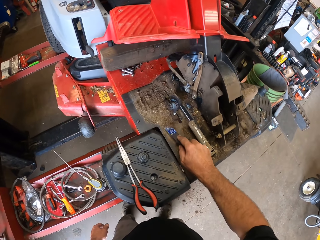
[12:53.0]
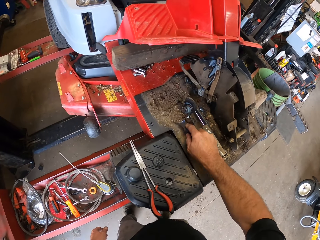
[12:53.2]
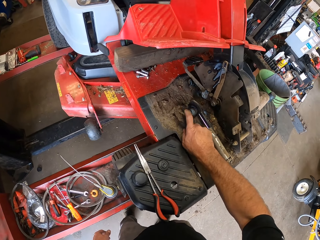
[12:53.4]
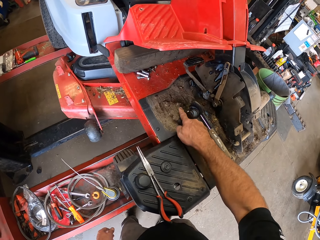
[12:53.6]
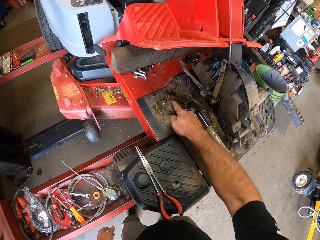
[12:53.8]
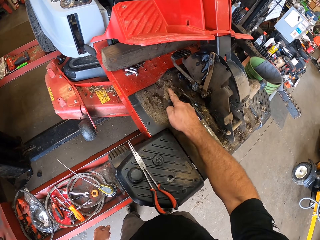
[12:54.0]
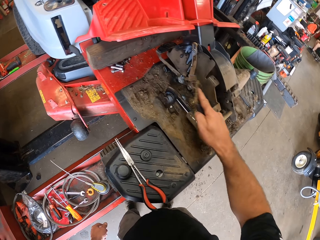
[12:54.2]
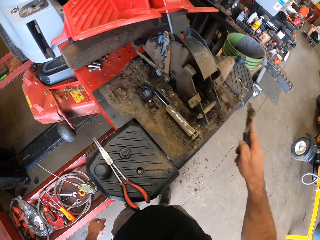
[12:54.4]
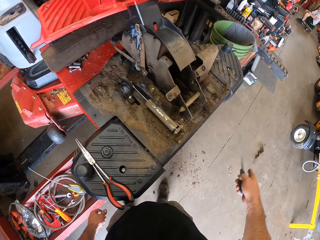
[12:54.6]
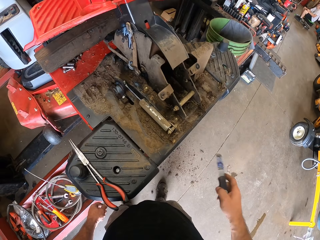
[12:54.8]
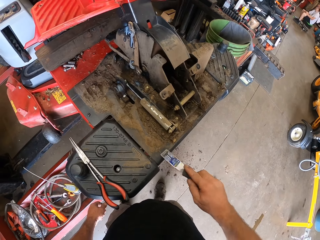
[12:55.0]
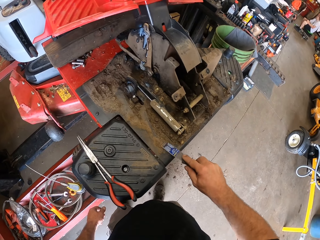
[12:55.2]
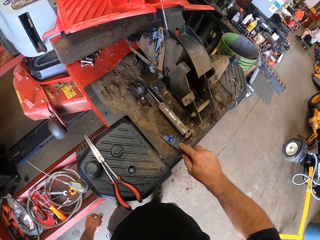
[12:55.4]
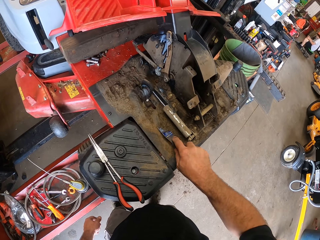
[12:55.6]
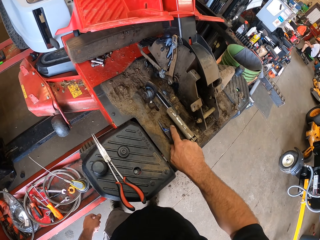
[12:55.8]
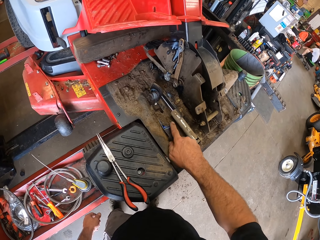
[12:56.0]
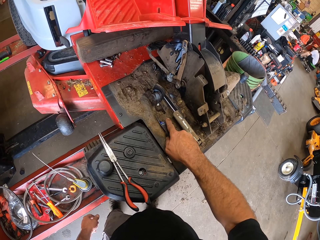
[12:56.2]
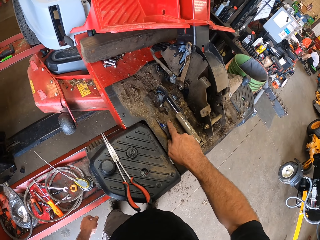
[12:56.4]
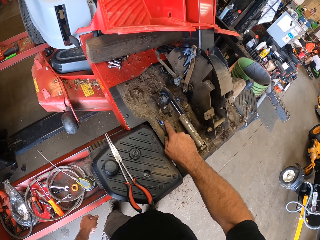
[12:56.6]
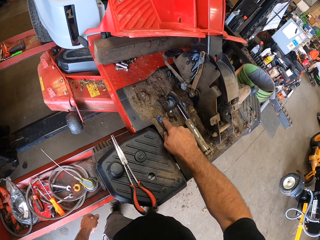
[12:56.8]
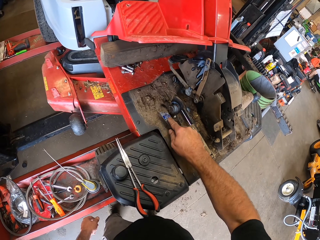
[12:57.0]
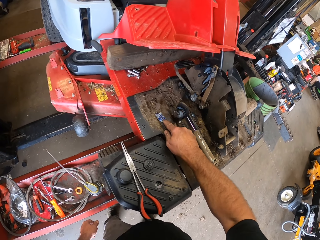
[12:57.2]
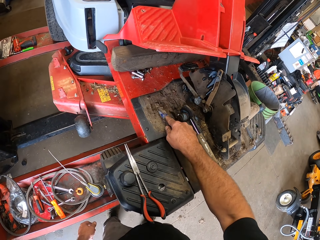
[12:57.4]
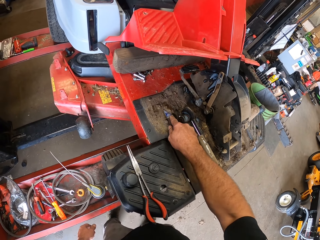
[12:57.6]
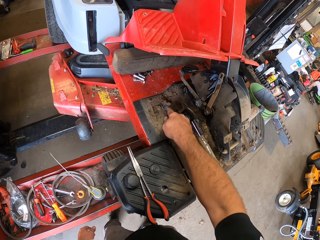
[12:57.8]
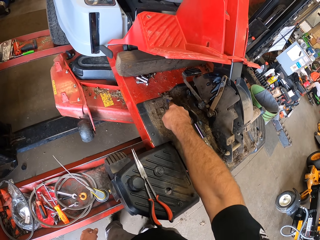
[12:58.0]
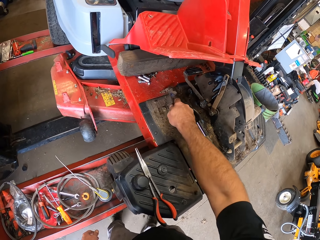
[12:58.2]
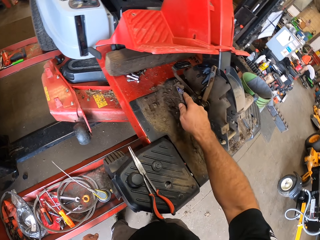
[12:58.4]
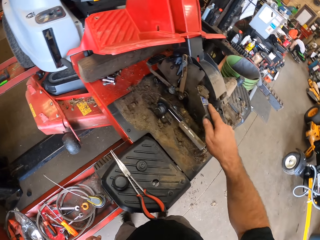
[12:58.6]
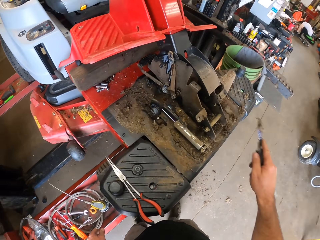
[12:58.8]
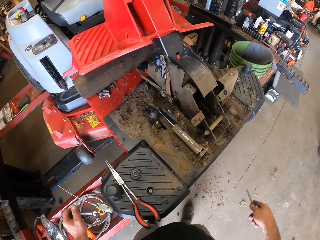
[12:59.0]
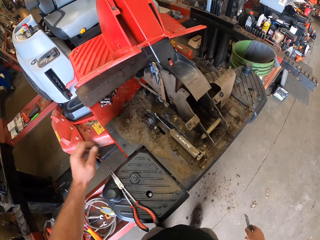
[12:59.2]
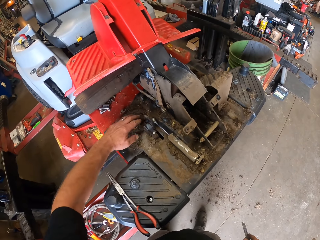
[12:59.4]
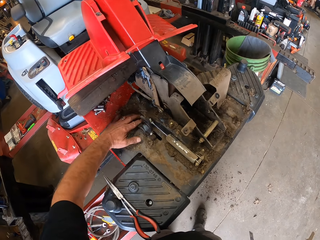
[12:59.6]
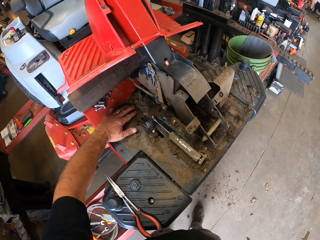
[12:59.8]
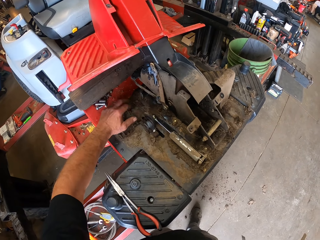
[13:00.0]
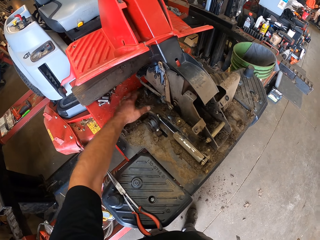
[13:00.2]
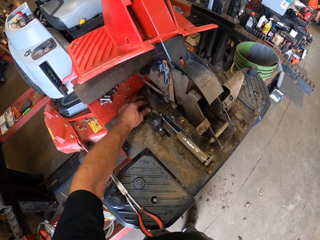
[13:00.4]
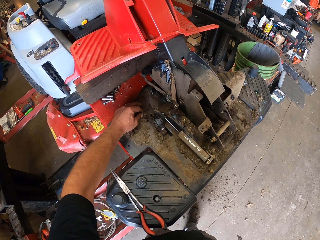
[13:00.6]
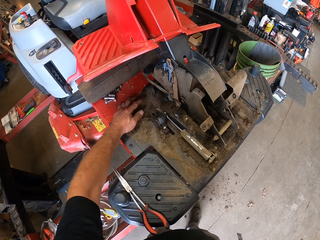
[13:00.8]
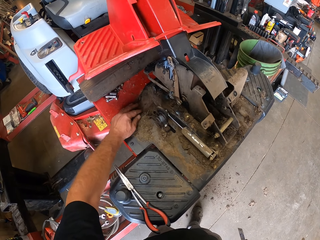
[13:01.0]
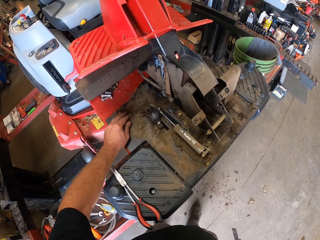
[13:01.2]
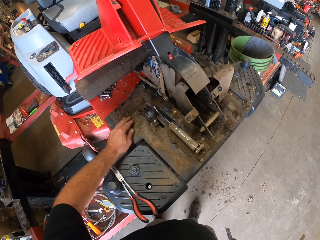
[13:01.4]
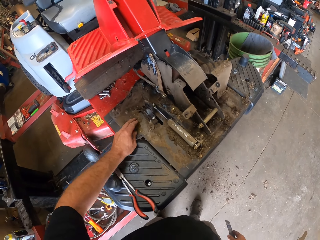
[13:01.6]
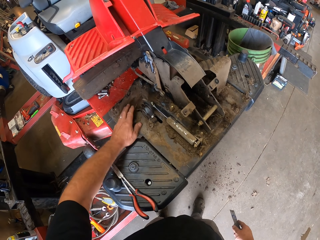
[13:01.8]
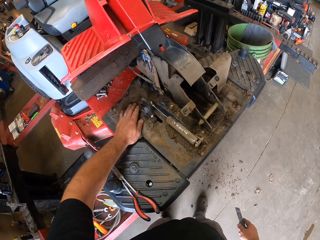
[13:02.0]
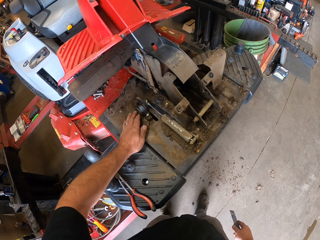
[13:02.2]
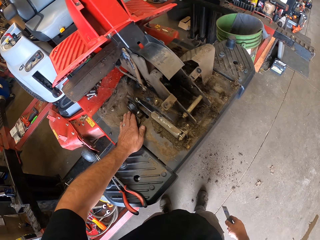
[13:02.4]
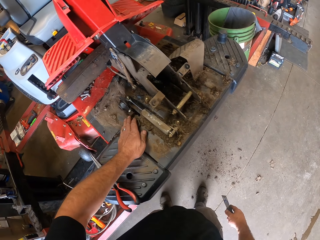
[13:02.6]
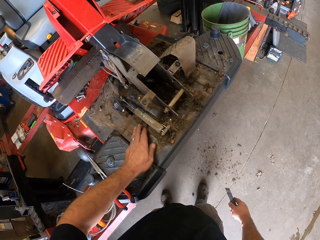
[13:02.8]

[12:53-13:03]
The camera wearer scrapes sand from the machine to the floor with his left hand.

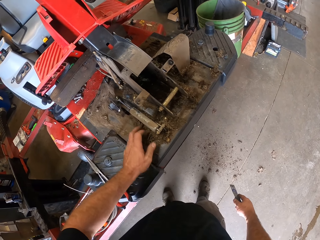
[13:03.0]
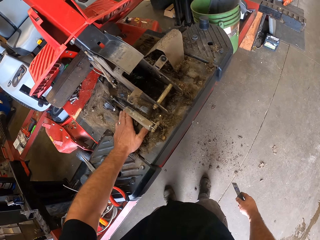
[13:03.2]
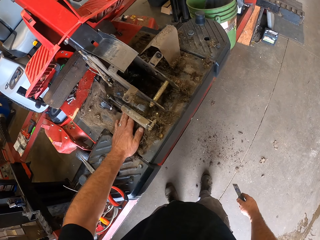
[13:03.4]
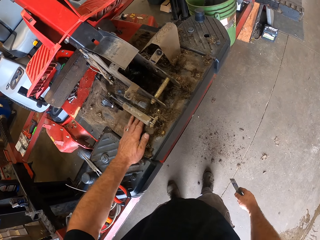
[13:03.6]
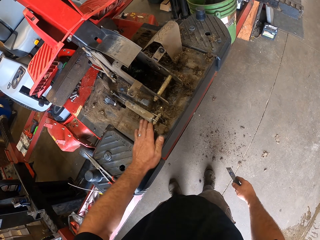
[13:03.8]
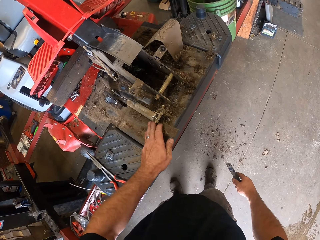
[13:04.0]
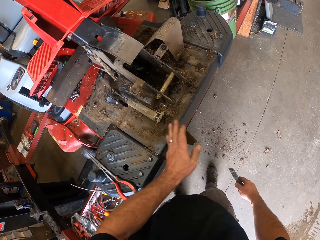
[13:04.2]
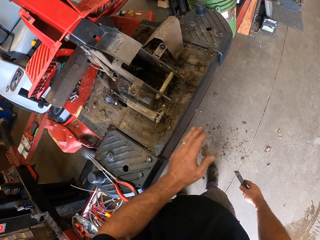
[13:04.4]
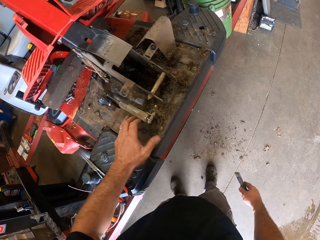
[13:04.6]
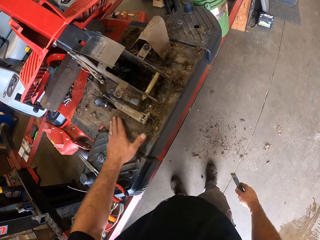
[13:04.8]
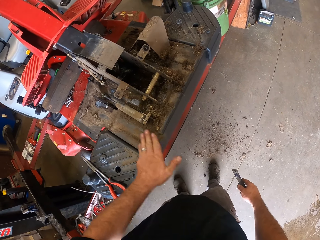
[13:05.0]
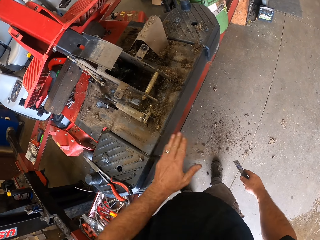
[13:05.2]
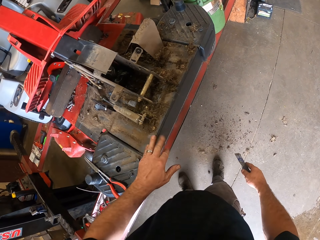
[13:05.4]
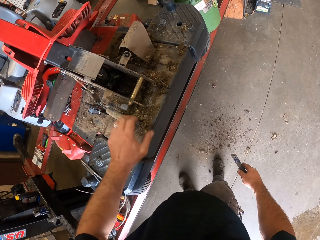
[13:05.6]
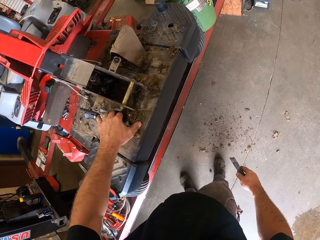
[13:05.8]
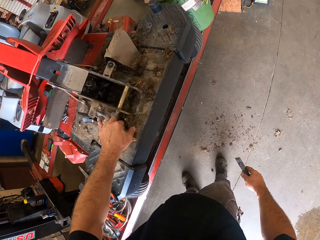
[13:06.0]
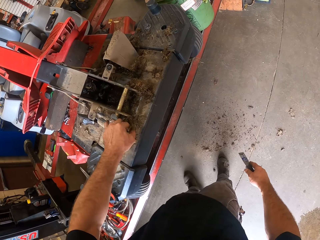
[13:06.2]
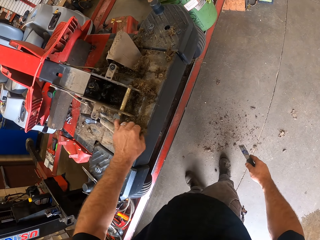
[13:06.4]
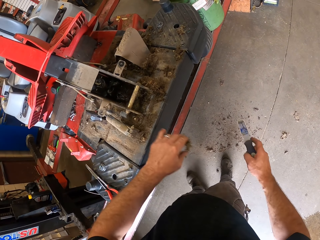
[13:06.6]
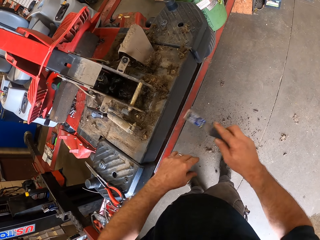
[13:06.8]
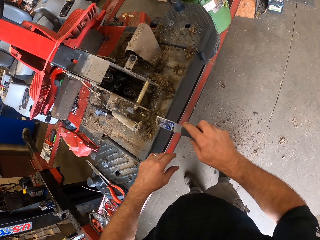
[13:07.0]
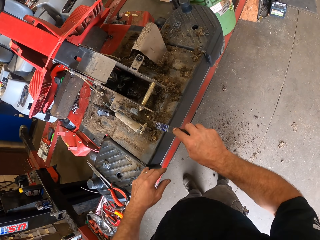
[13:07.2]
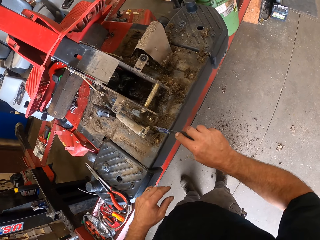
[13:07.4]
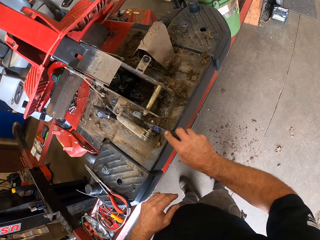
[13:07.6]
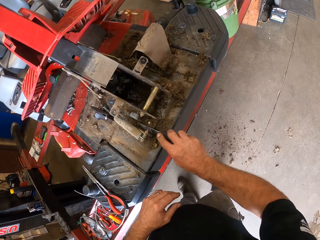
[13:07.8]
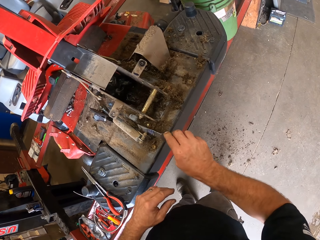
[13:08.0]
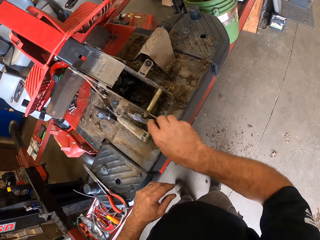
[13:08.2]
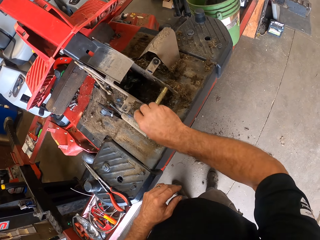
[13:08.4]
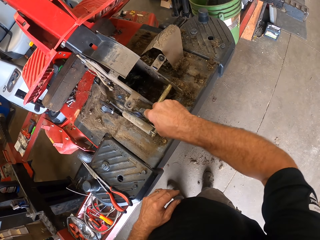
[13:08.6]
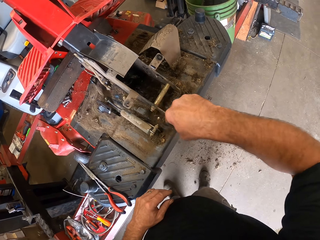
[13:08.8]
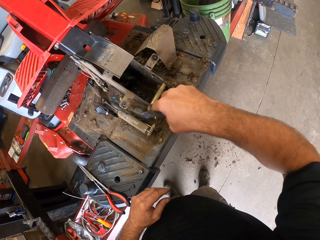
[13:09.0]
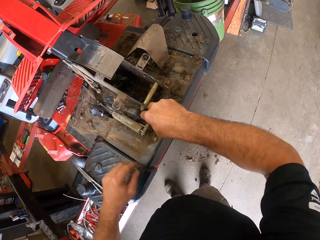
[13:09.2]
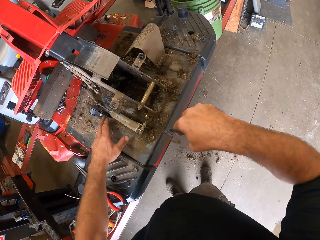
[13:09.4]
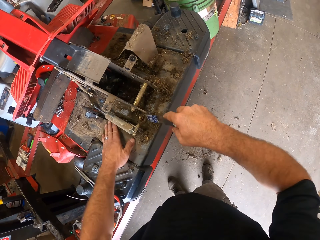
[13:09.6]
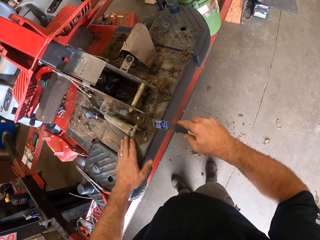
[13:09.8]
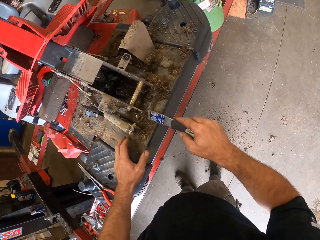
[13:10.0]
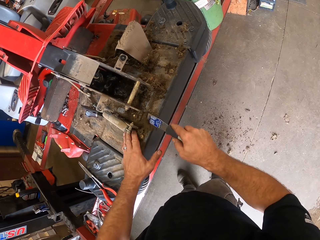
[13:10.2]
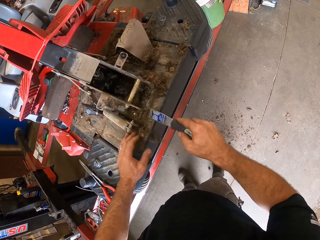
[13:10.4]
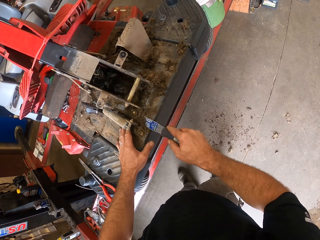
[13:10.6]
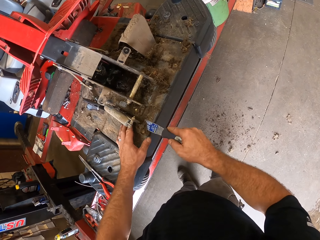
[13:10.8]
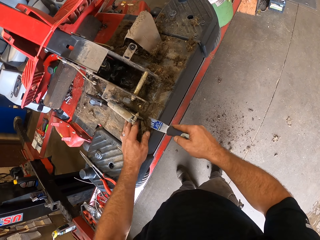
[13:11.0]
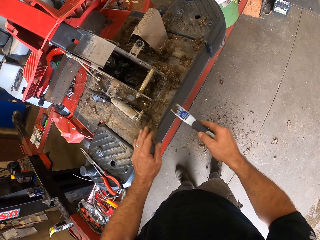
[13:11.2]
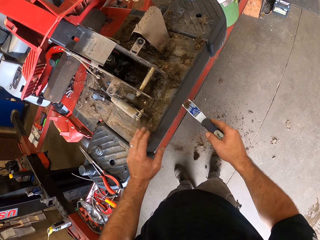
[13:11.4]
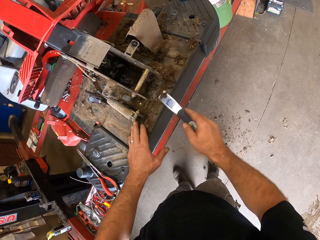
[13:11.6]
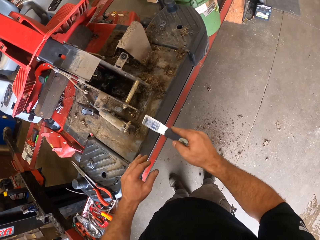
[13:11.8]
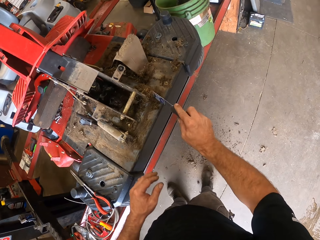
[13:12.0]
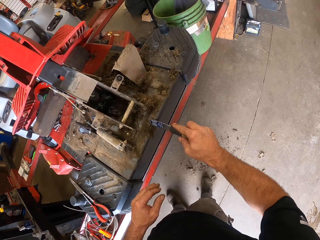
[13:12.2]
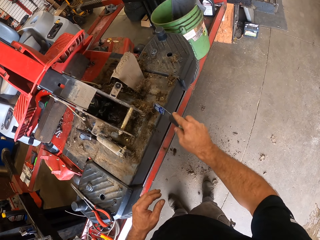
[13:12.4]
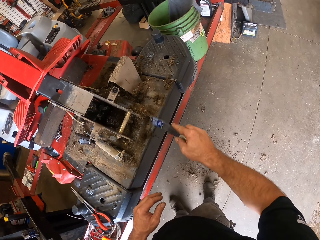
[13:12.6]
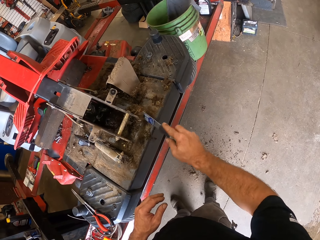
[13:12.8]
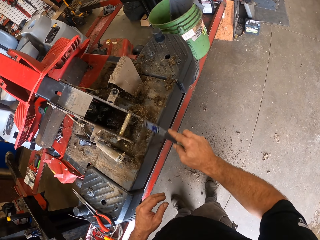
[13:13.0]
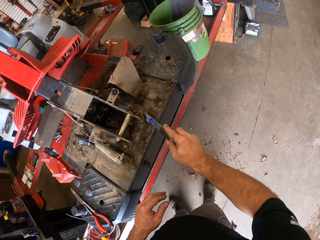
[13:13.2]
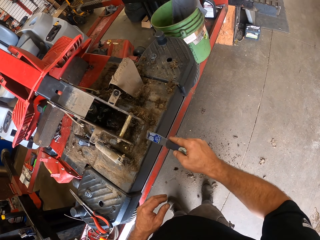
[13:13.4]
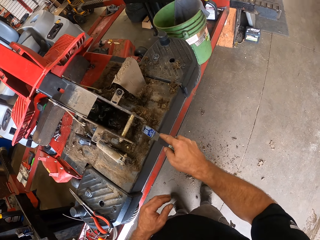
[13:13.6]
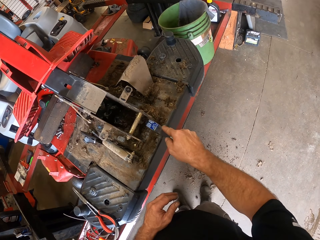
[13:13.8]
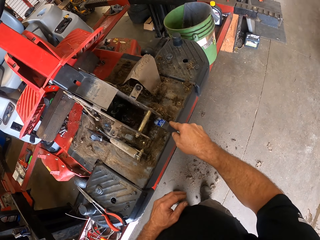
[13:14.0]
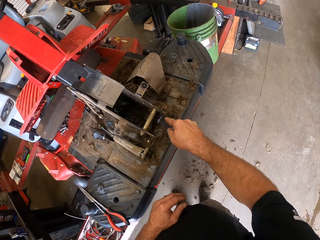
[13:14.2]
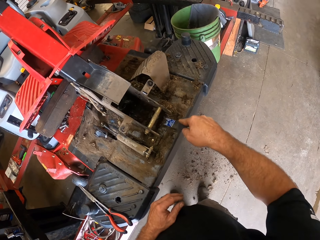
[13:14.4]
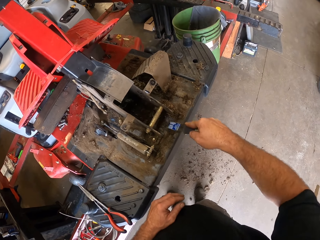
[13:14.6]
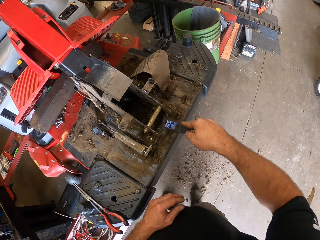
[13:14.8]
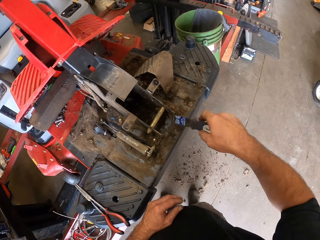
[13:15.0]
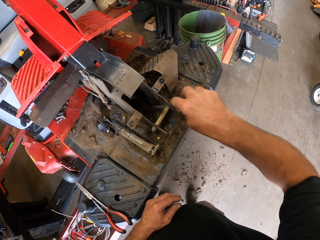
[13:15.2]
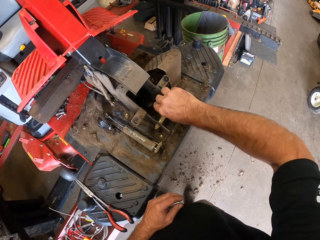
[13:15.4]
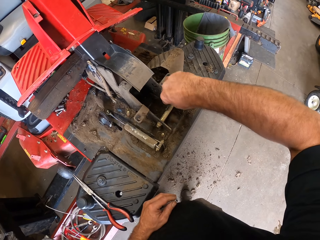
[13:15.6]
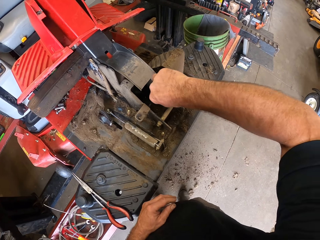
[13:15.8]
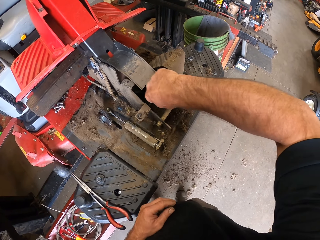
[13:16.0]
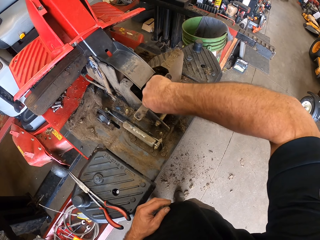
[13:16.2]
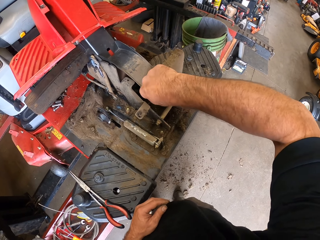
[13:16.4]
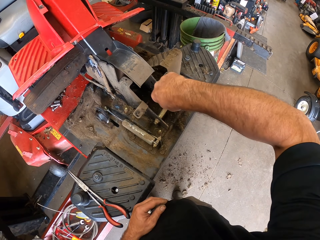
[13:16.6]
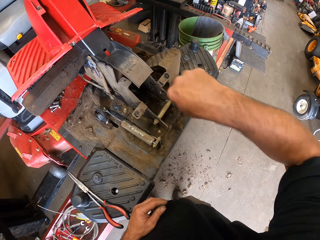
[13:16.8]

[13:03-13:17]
The camera wearer throws the dirt down. He scrapes sand from the machine to the floor with the scraper in his right hand. He collects the dirt. He scrapes the sand from the machine to the floor with his left hand. He throws the dirt down. He scrapes the sand from the machine to the floor with the scraper in his right hand. He collects the trash.
